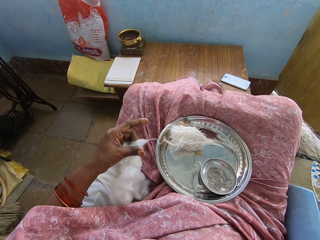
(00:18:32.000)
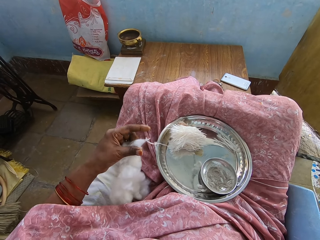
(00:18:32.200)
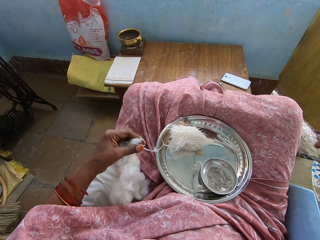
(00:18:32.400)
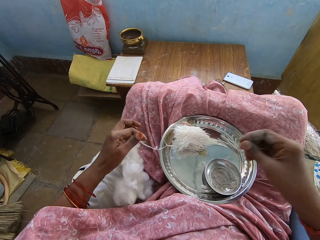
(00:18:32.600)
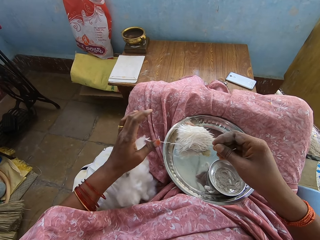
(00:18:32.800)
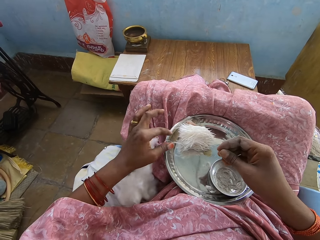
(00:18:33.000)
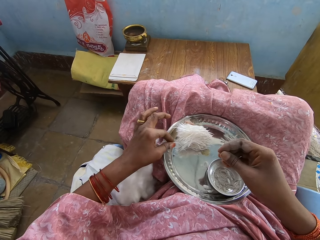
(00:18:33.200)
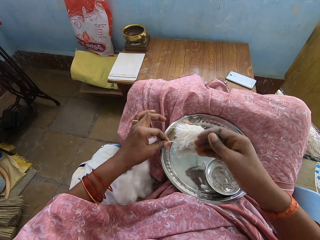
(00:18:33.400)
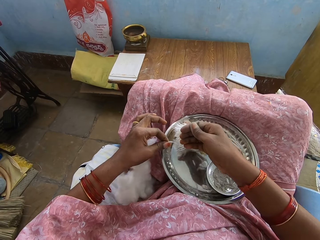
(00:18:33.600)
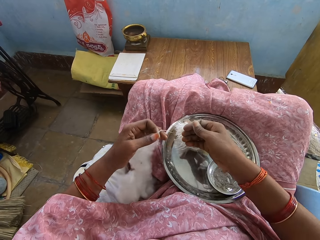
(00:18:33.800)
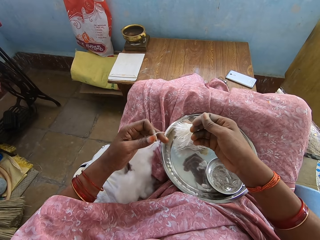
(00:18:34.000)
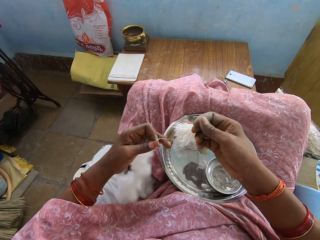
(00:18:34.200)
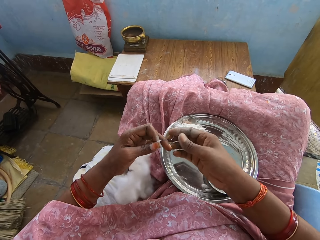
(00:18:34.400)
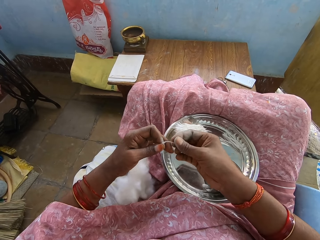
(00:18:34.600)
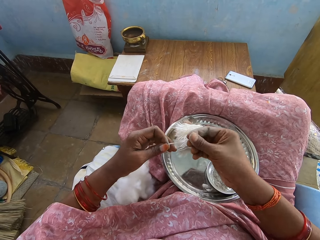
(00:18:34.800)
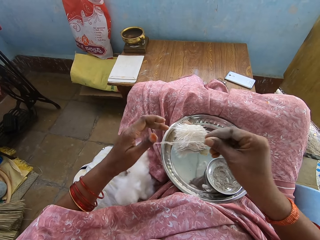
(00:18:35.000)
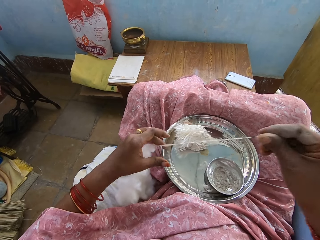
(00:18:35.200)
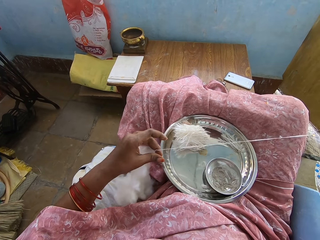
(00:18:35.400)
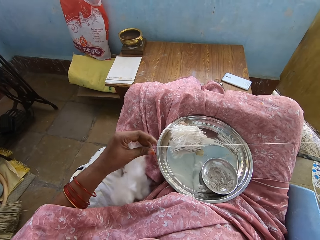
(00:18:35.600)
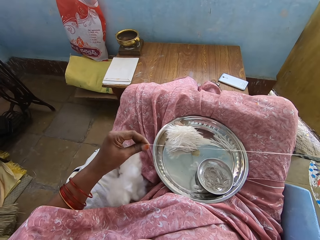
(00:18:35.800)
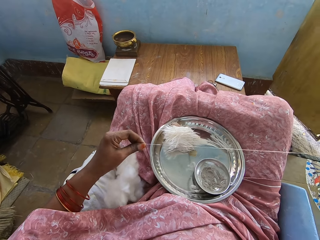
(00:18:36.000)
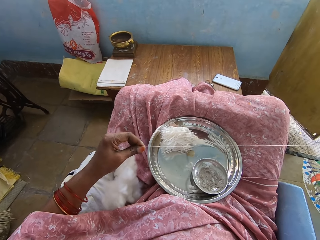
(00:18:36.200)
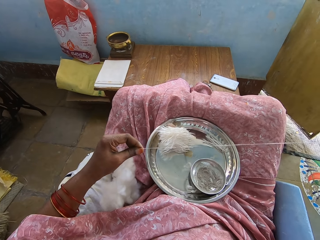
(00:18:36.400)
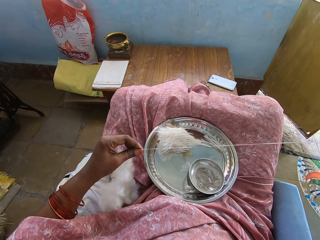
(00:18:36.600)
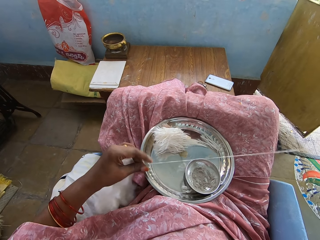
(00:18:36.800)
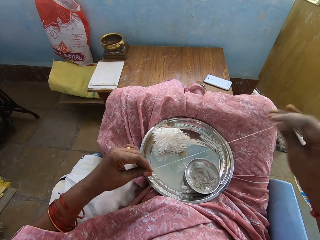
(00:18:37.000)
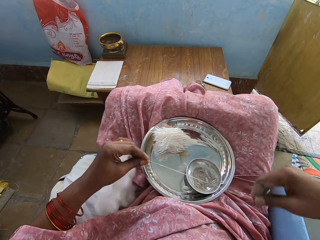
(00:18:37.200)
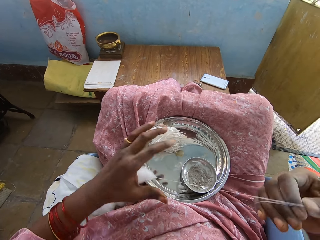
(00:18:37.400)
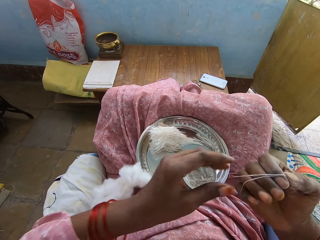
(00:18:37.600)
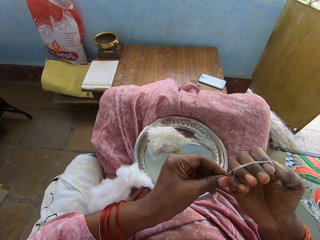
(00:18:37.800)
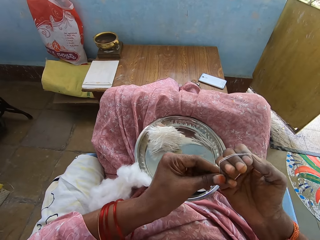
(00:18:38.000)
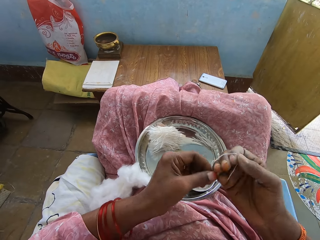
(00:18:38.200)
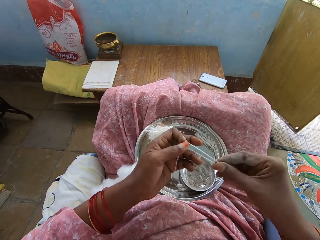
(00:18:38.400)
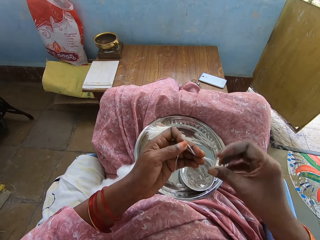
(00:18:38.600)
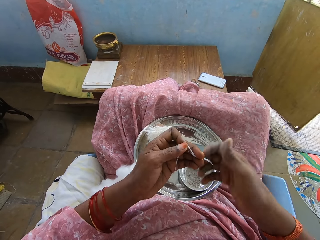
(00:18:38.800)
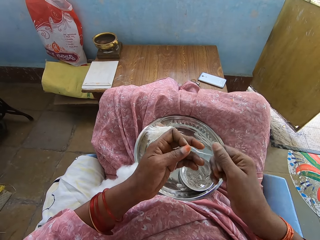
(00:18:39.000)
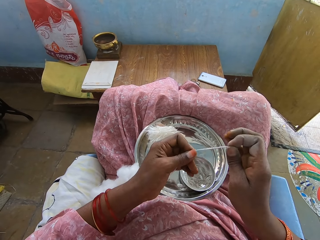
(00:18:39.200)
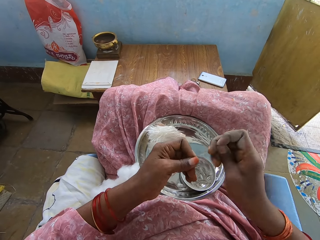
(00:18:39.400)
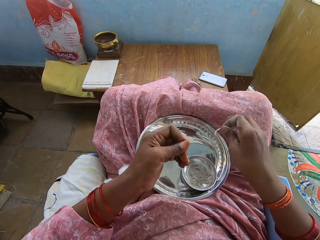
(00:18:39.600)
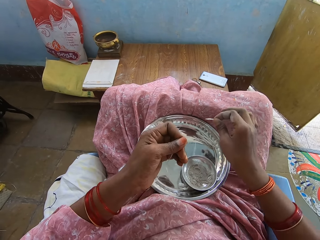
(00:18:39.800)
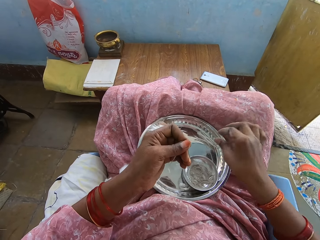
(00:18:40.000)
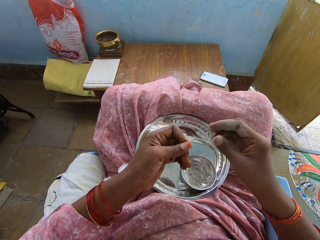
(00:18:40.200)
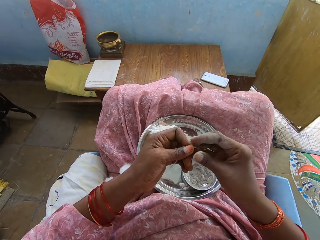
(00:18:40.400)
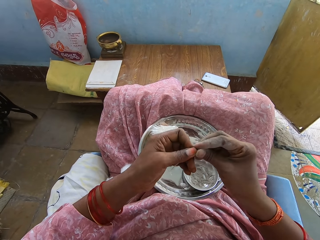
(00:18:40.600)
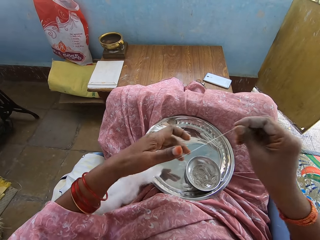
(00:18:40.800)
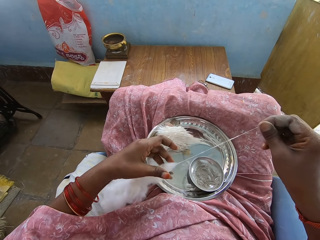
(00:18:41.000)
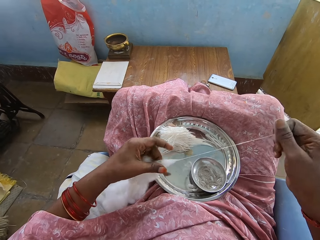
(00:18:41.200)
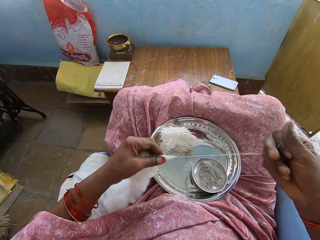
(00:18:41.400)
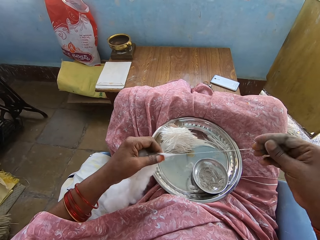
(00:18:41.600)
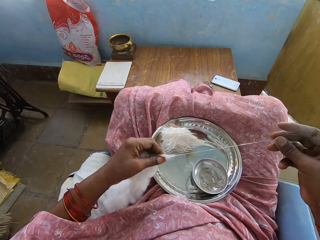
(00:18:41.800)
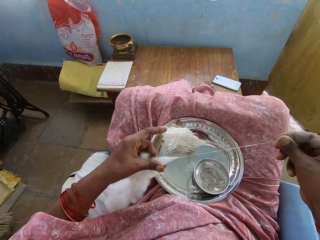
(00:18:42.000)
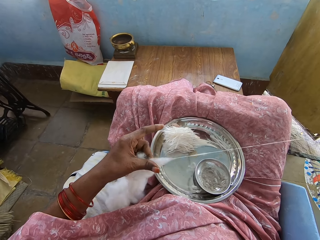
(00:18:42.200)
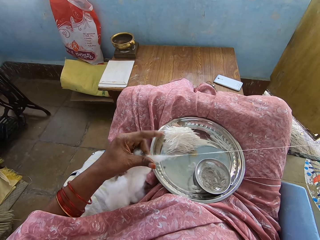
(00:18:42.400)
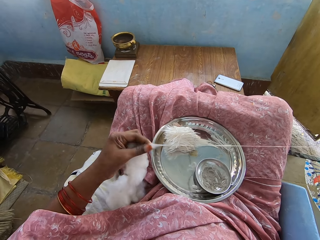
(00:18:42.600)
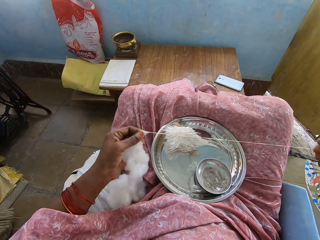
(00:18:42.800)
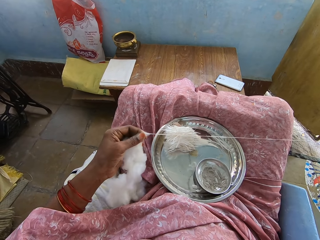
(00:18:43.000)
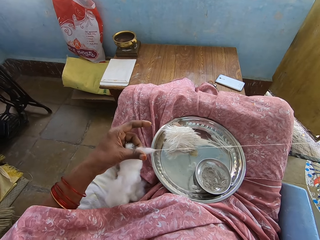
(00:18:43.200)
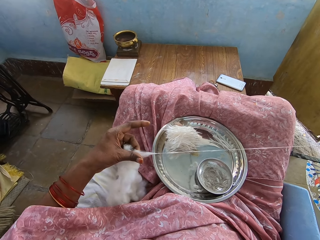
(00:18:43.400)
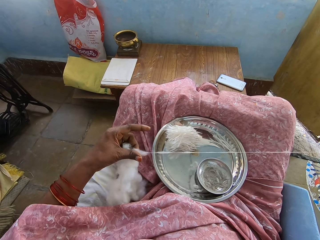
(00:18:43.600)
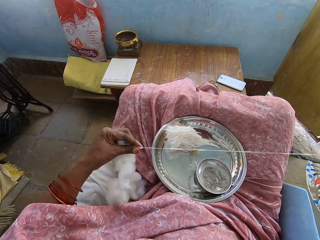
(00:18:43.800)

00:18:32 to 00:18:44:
The camera wearer picks the cotton strand from the tray. She pulls the cotton strand. She rolls the cotton strand on her fingers. She twists the cotton strand. She cuts the cotton strand from the other cotton strand. She places the cotton strand on the tray. She pulls the cotton strand from the cotton.

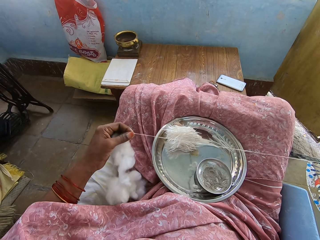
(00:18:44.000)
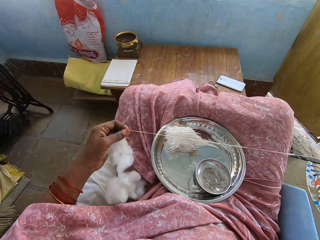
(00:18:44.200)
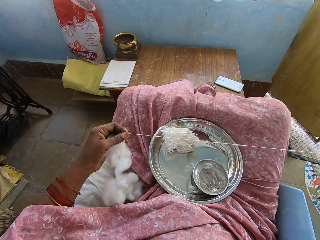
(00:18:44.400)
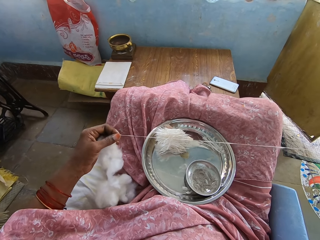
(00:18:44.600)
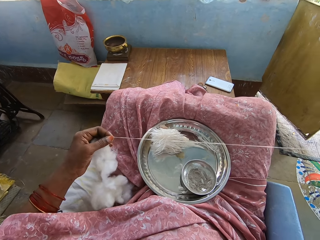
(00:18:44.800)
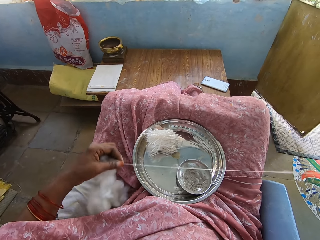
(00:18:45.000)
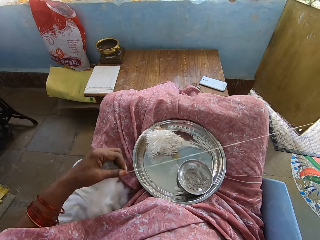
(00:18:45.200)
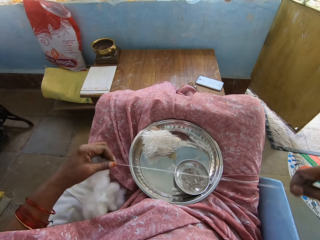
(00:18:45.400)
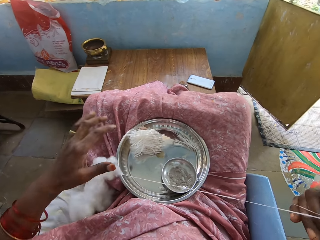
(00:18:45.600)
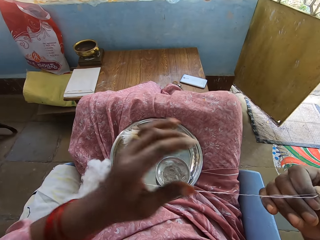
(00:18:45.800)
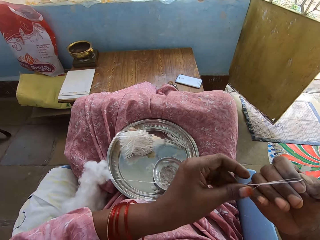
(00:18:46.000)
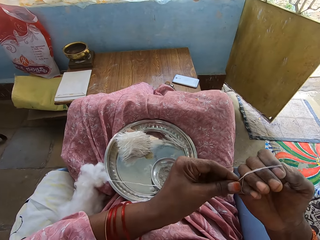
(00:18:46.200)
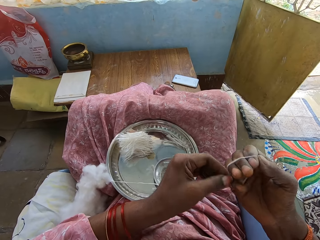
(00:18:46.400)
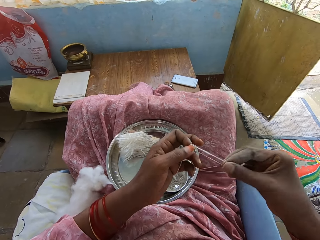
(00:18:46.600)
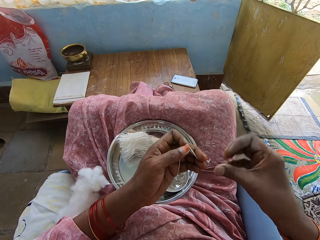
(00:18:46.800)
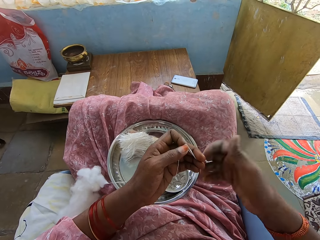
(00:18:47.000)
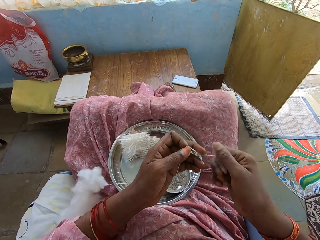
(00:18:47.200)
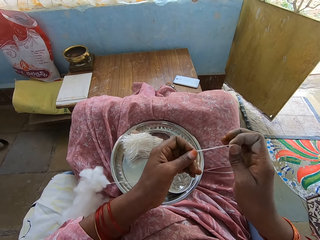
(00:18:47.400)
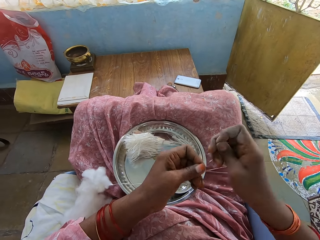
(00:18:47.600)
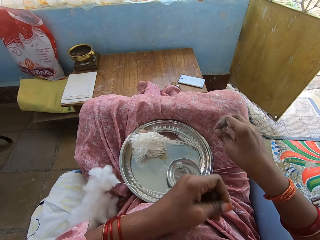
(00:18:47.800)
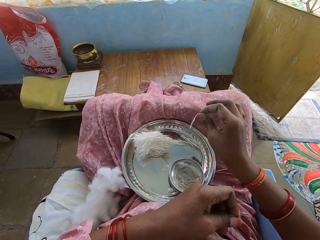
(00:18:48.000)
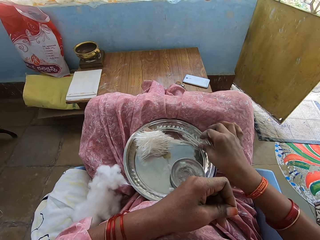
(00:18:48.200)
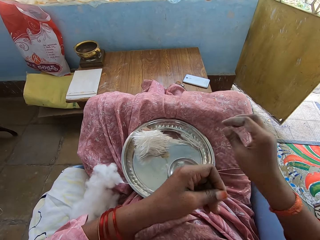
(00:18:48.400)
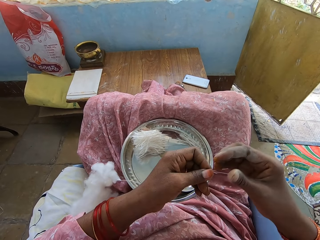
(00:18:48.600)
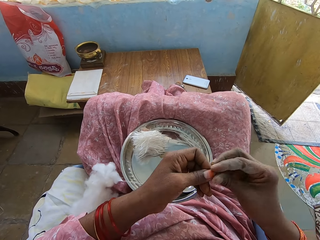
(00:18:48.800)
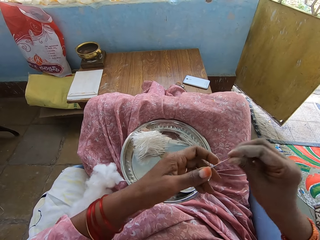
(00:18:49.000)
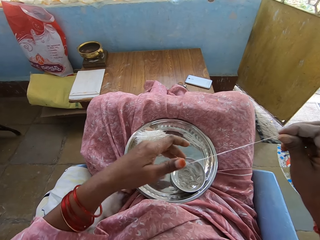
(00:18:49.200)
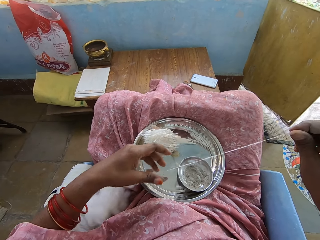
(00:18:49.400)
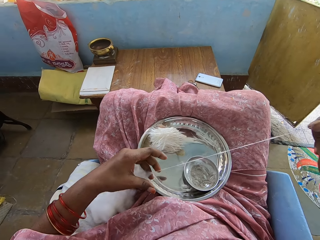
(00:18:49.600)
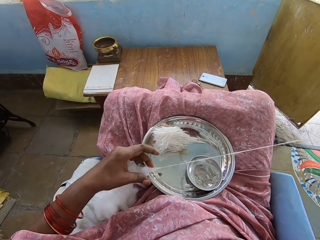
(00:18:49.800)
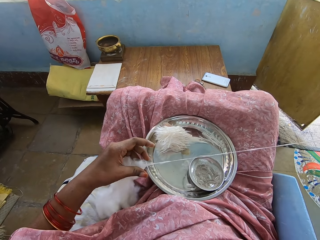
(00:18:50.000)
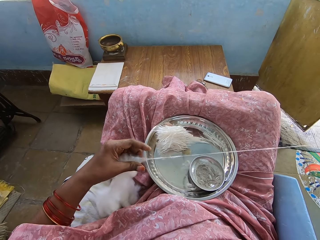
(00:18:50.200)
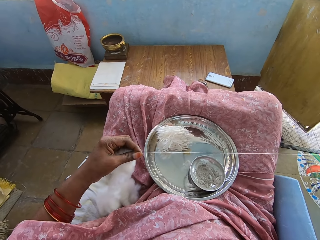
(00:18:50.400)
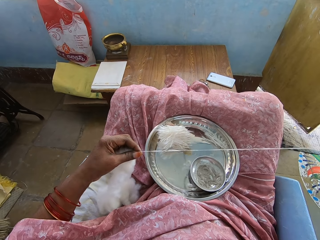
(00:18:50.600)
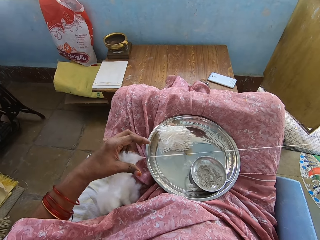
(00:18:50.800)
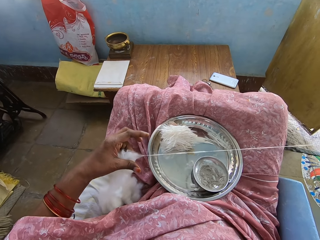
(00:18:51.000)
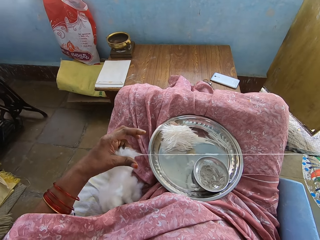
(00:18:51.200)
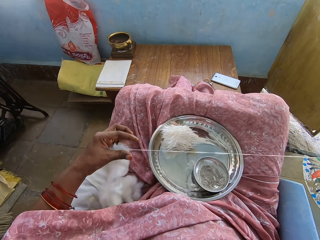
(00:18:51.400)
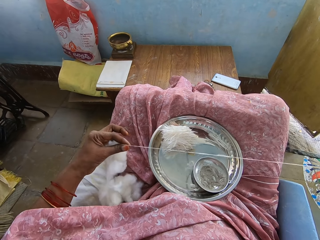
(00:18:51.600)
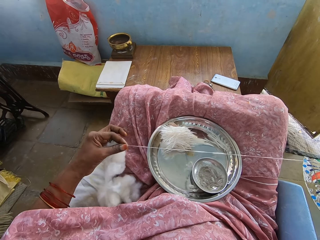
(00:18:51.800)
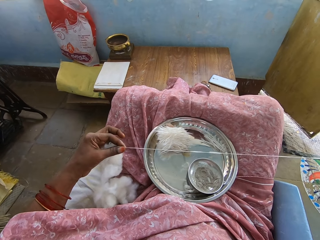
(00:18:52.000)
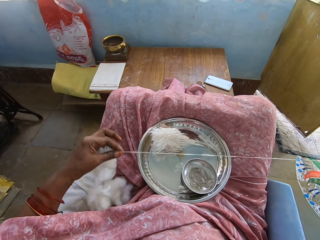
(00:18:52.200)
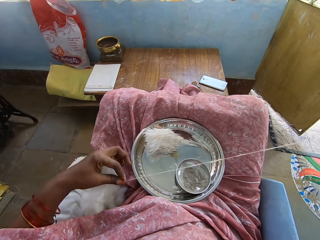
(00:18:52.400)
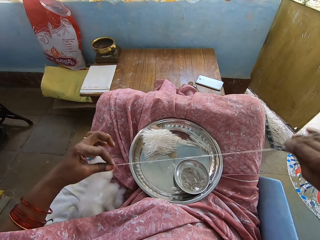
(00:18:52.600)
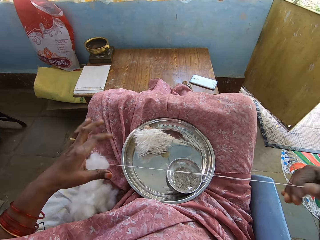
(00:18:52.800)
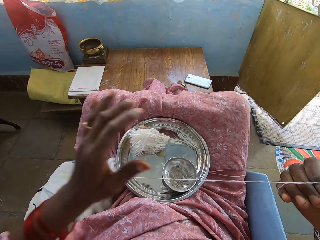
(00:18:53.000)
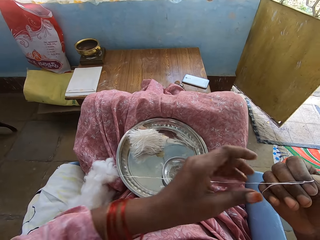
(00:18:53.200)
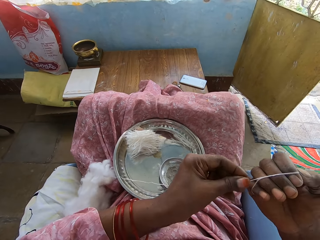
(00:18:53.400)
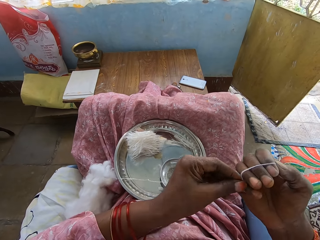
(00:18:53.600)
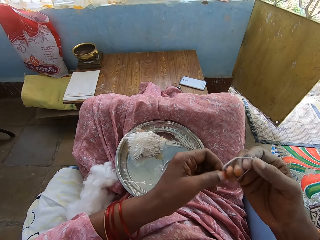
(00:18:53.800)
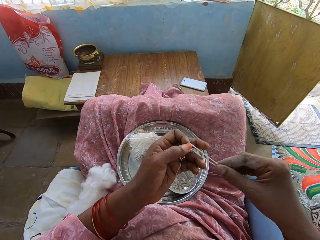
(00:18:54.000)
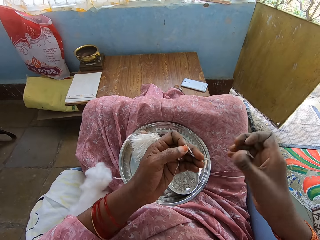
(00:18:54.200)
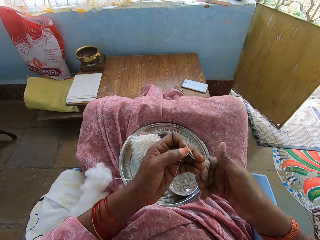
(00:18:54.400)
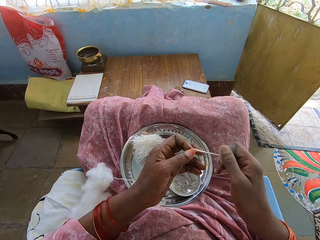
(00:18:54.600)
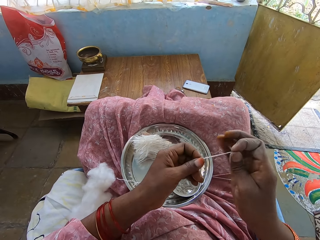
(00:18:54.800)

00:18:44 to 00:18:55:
The camera wearer rolls the cotton strand on her fingers. She twists the cotton strand. She cuts the cotton strand from the other cotton strand. She places the cotton strand on the tray. She pulls the cotton strand from the cotton. She rolls the cotton strand on her fingers.
